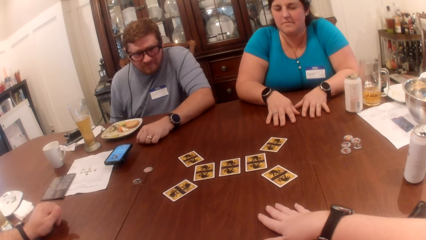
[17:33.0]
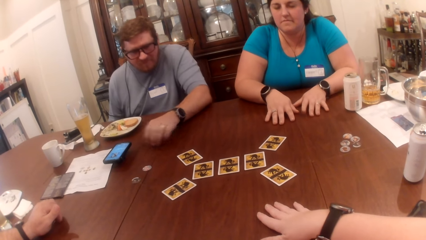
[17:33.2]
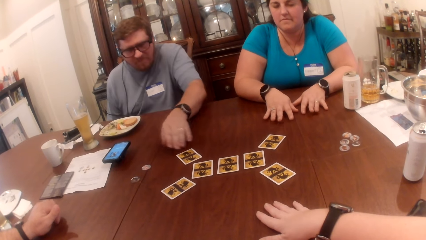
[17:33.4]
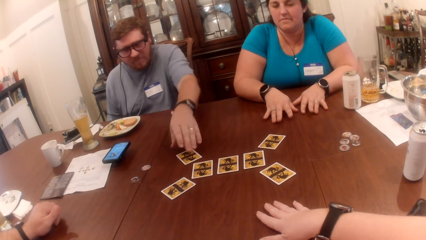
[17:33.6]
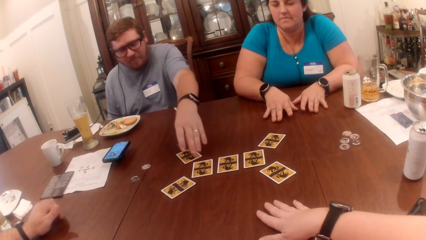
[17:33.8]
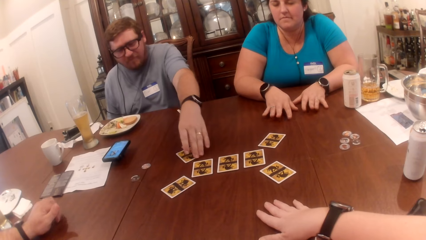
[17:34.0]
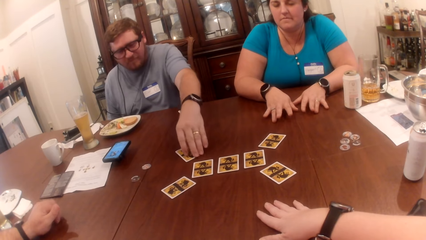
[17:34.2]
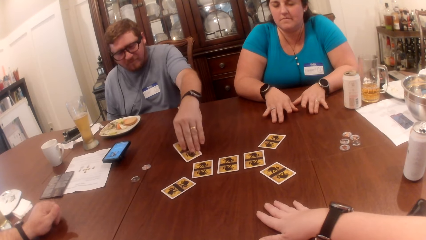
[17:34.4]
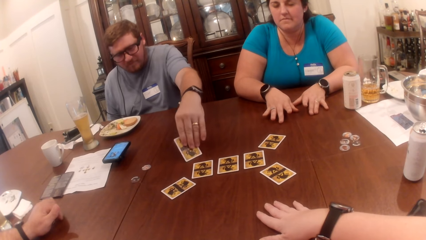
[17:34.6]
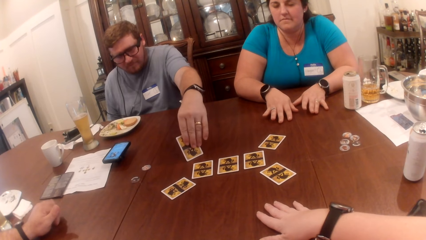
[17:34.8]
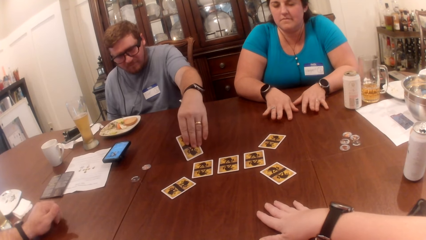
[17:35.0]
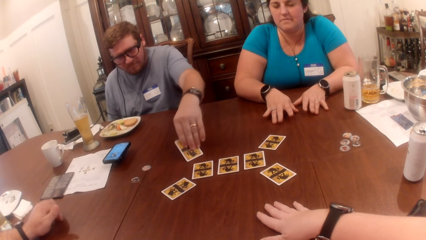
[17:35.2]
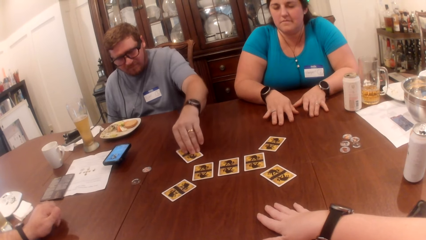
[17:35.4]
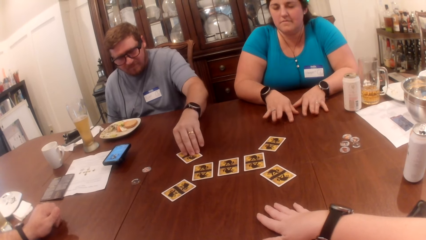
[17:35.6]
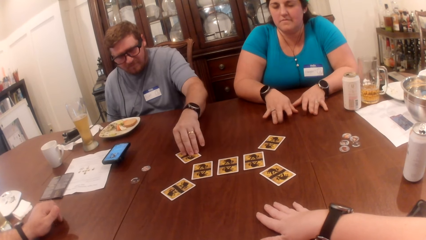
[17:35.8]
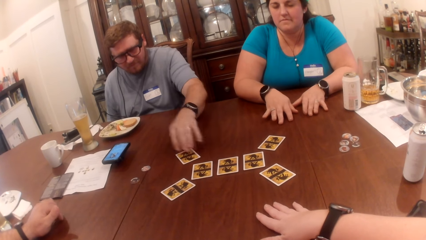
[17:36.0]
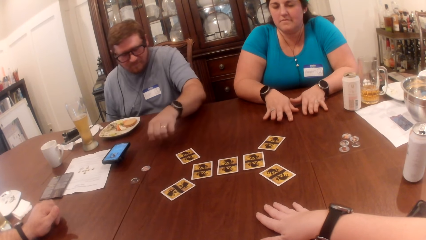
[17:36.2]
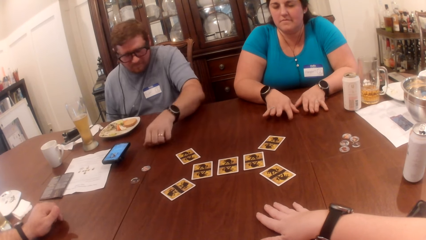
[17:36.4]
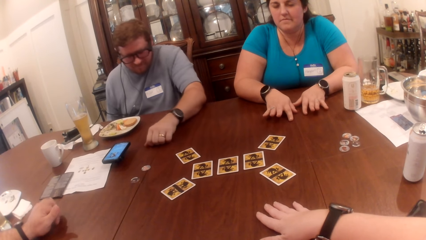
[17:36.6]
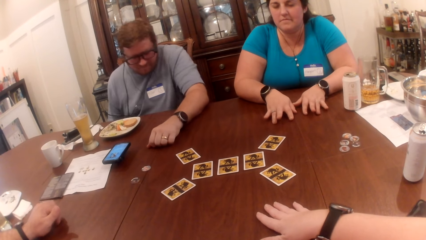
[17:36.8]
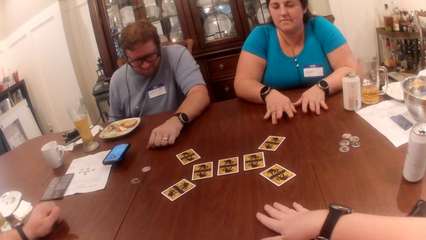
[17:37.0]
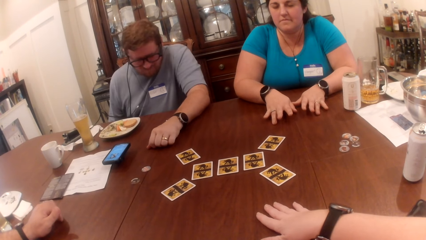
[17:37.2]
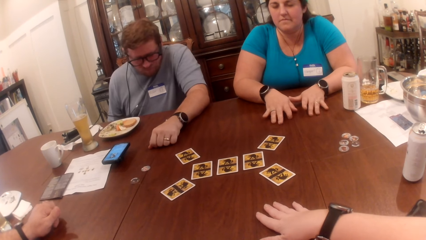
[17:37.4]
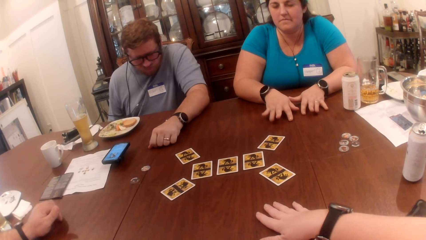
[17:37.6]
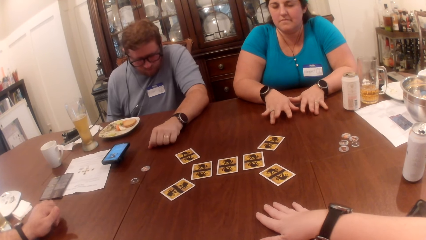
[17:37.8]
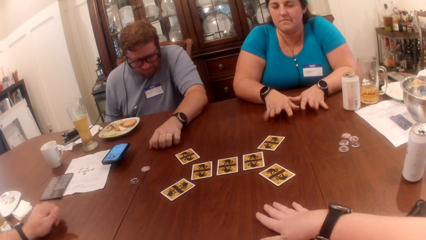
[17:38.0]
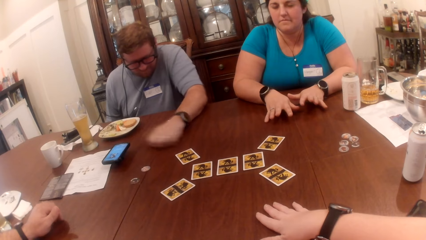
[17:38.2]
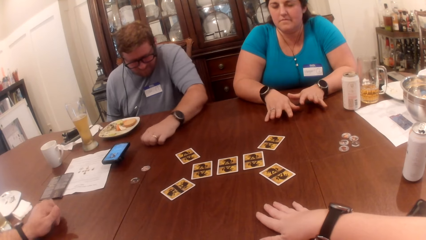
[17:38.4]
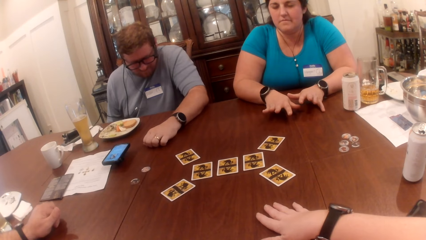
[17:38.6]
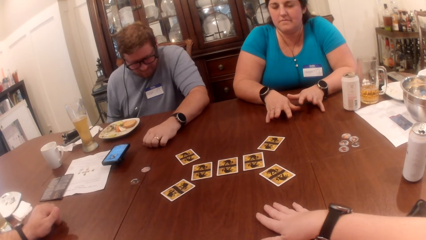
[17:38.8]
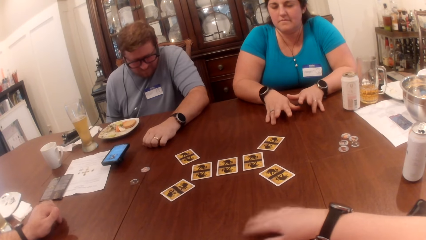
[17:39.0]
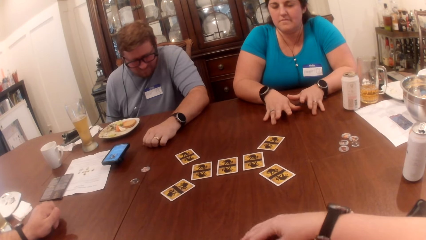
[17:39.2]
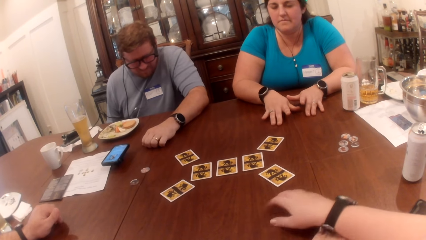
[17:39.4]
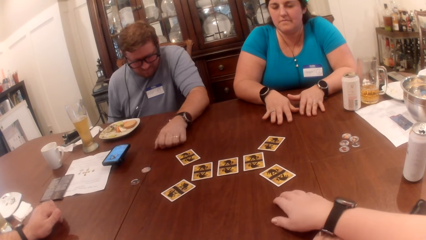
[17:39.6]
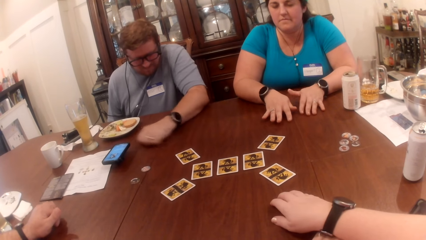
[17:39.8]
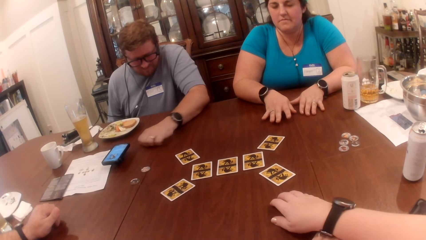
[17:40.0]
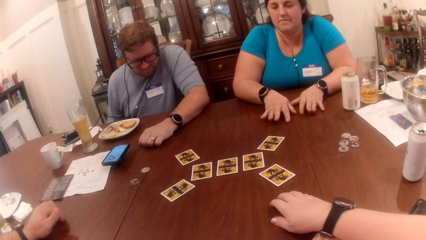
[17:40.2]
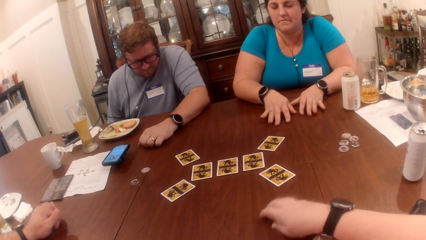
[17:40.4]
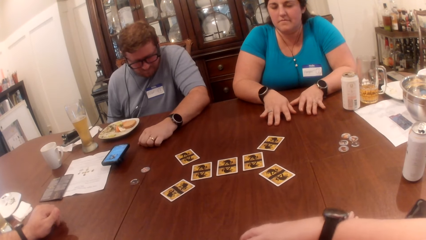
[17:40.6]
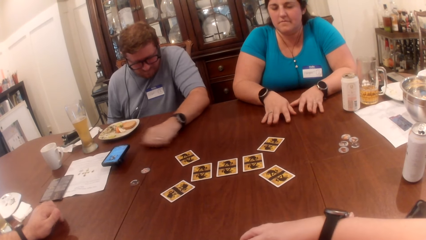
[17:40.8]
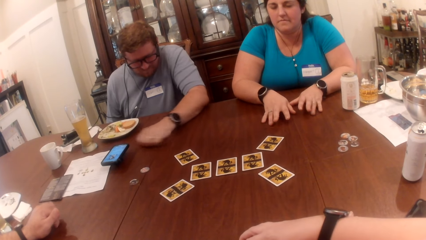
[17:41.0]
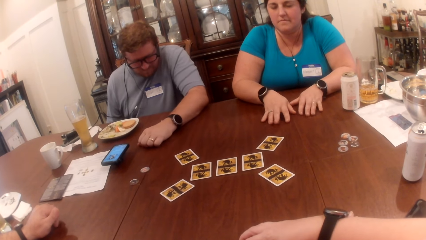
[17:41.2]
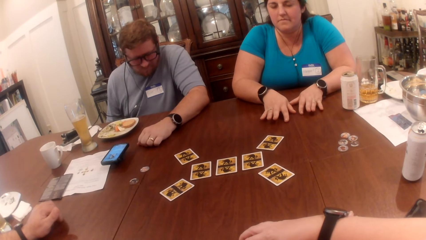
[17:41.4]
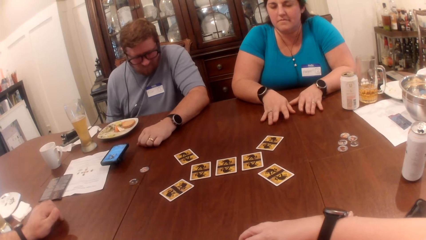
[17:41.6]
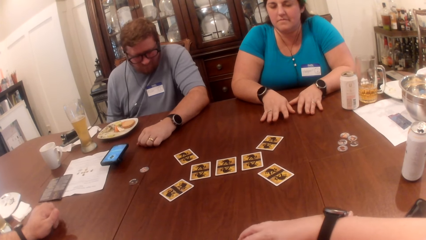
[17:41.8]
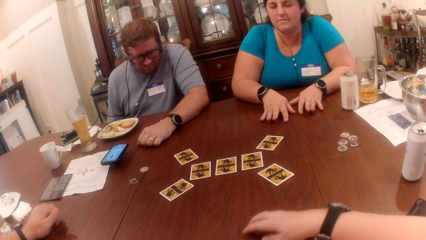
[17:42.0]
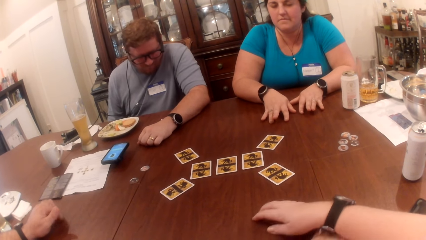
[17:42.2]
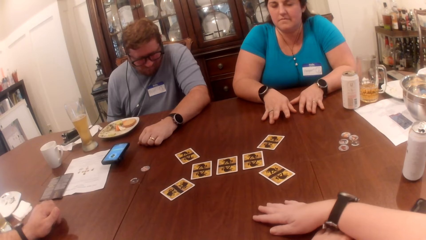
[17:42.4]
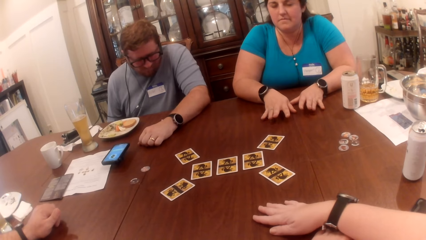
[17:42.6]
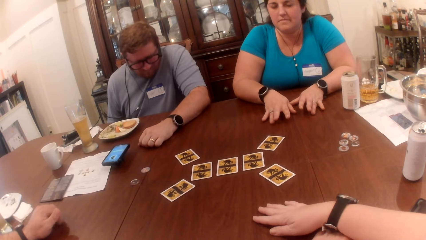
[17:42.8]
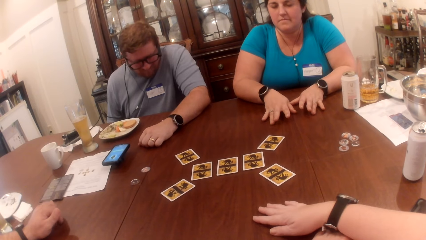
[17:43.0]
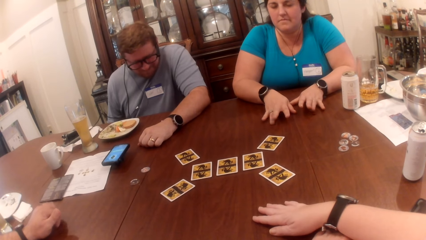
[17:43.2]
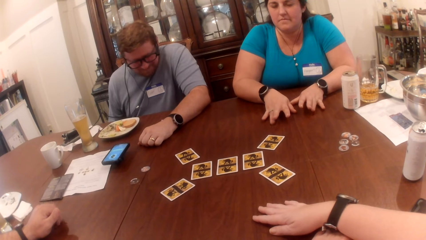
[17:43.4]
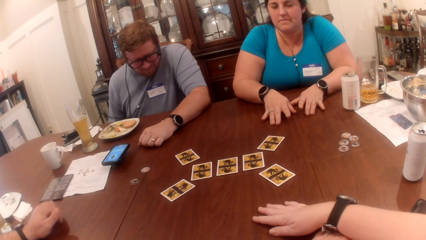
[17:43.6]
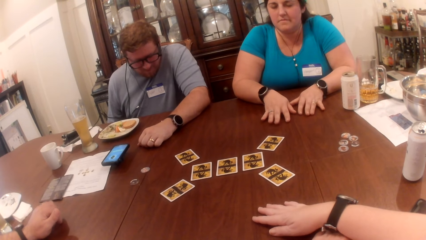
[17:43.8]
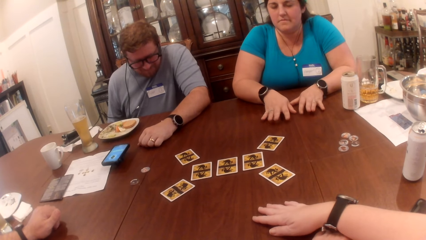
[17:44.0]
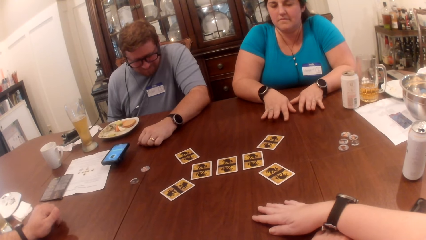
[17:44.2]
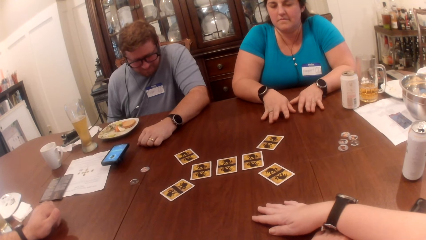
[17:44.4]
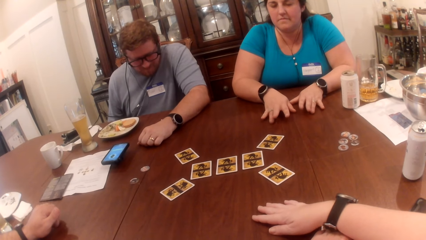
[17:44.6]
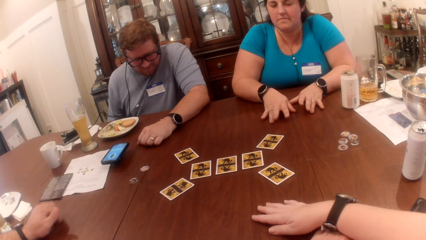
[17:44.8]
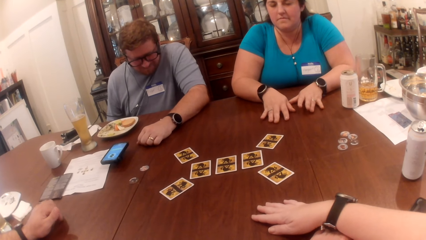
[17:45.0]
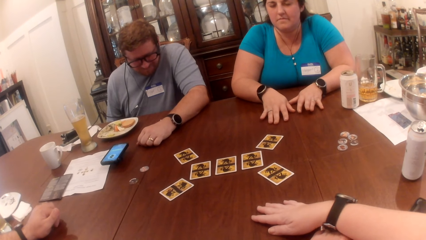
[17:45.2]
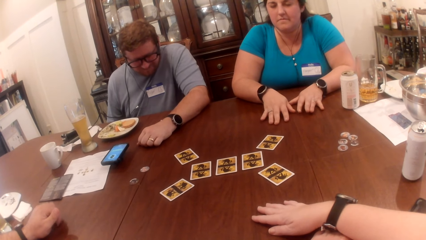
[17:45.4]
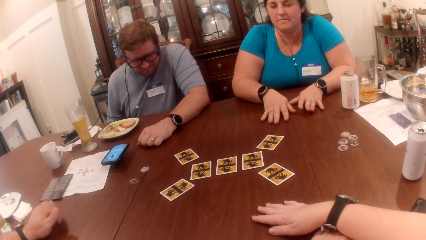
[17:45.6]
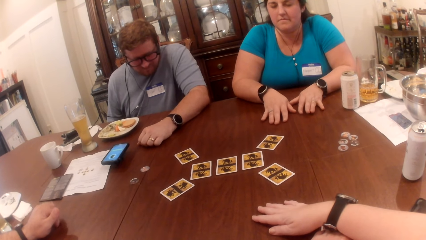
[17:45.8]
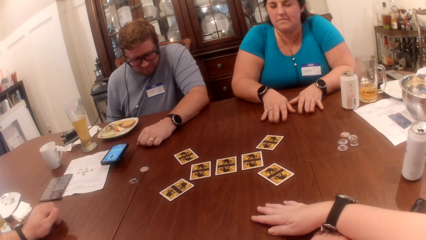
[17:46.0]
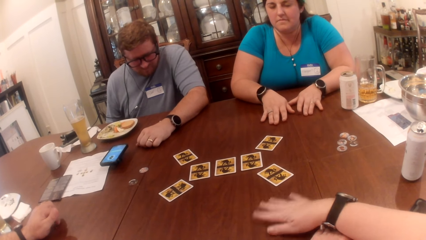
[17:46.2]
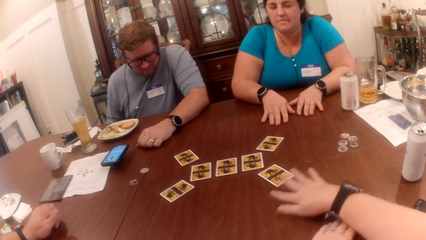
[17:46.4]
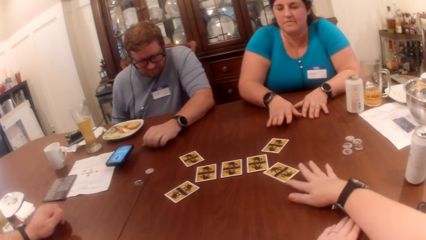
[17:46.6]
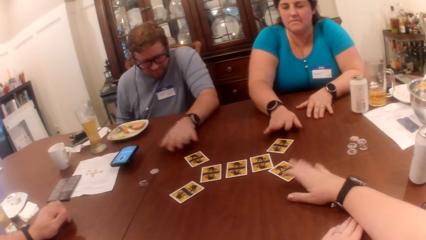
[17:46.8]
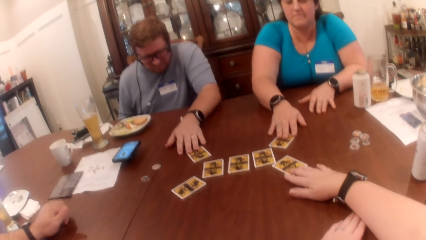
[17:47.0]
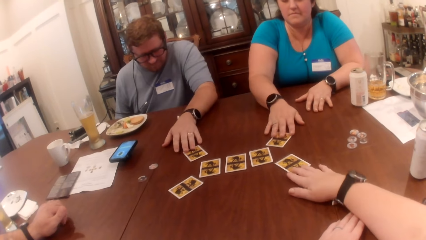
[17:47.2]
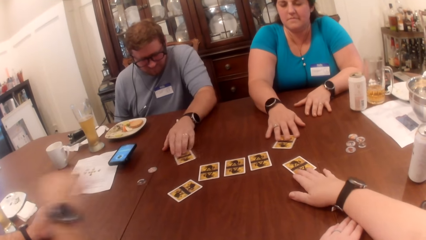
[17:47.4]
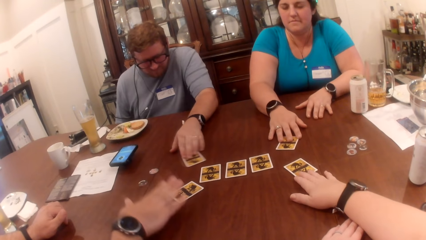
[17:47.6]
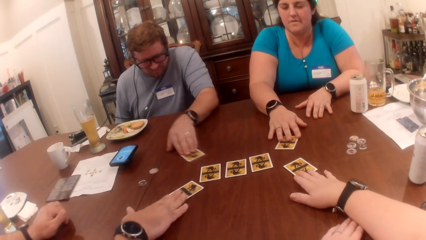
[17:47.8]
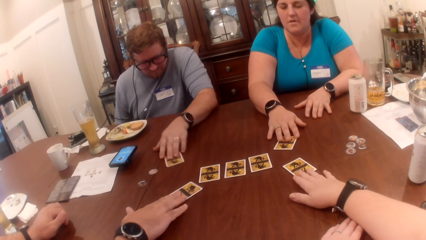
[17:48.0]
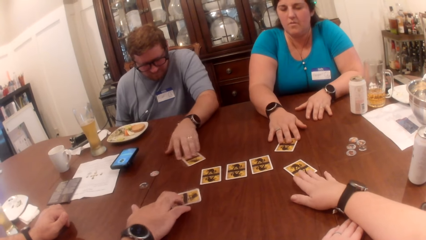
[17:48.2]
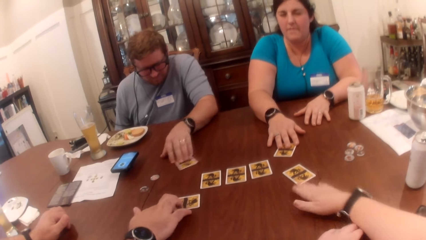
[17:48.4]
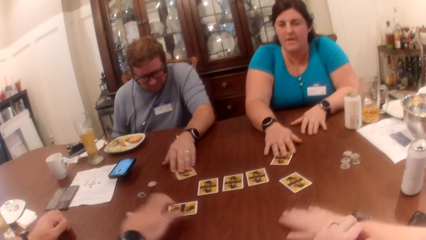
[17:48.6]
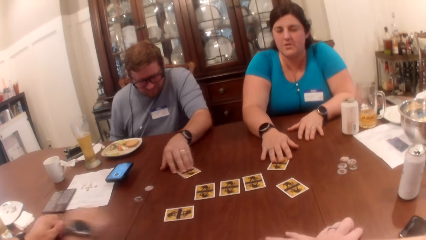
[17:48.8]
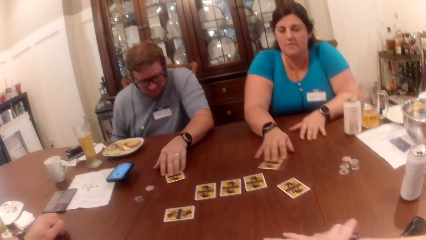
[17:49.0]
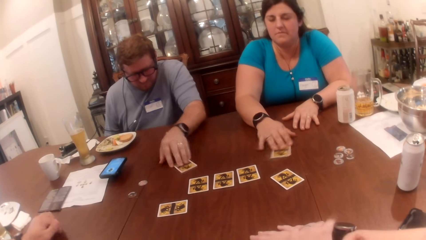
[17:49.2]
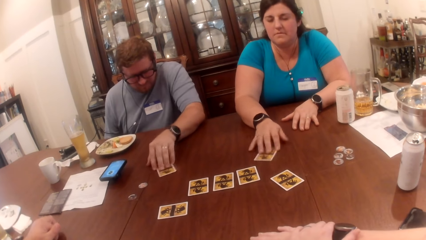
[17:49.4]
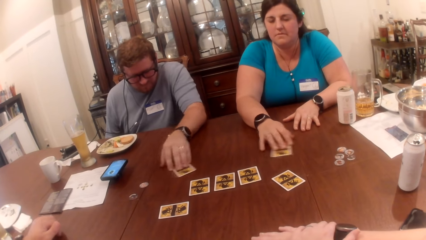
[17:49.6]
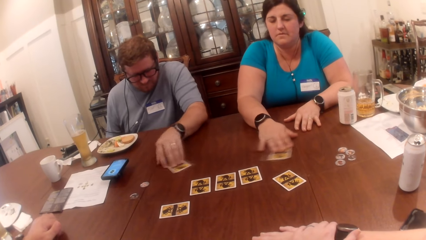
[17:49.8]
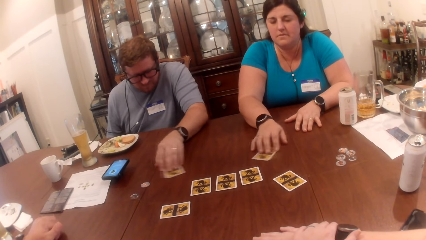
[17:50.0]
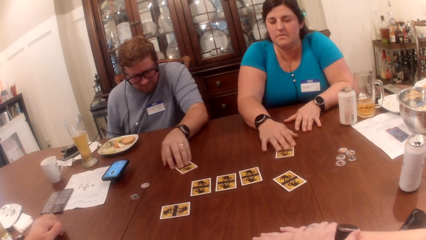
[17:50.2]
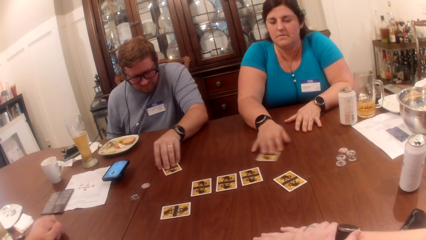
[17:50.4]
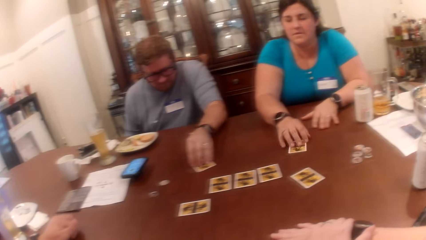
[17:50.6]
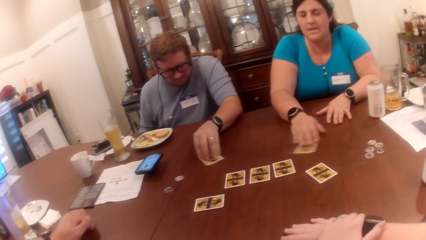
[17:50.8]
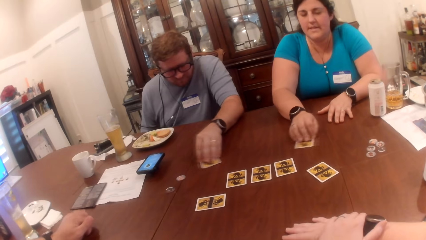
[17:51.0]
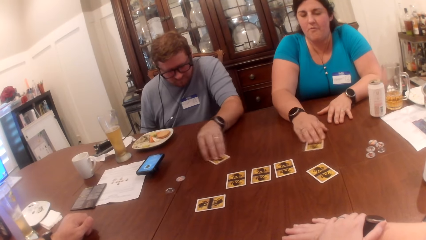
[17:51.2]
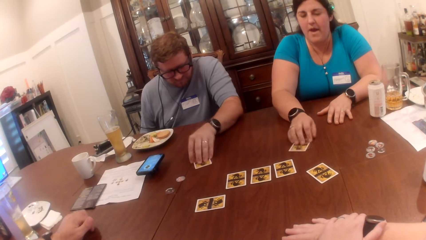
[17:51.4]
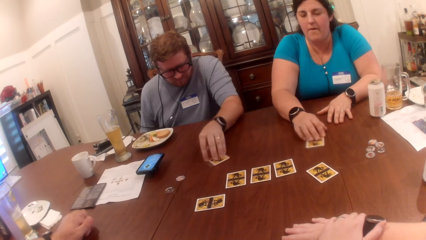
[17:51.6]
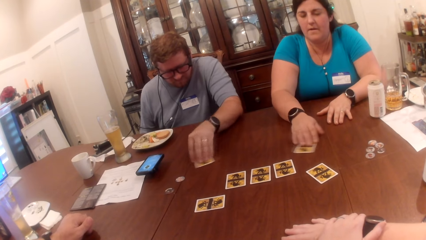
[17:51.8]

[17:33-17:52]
A man picks up a card on the table with his left hand. He drops the card on the table. The camera wearer moves the card on the table with her right hand. A woman moves the card on the table with her right hand. The first man moves the card on the table with his right hand. The camera wearer holds a card. Another man touches a card on the table with his right hand.
